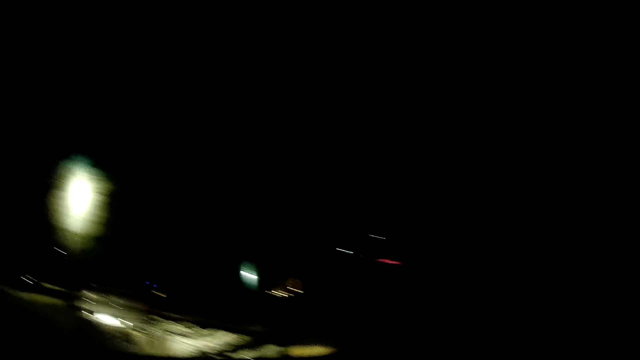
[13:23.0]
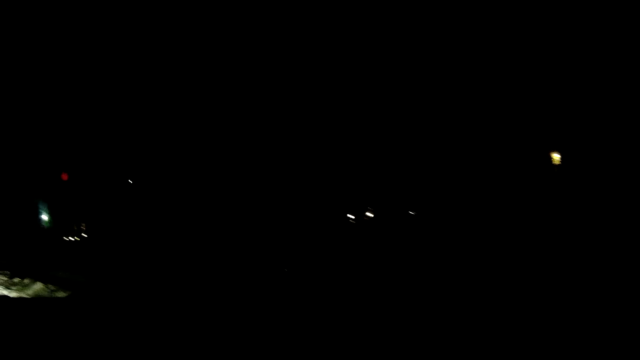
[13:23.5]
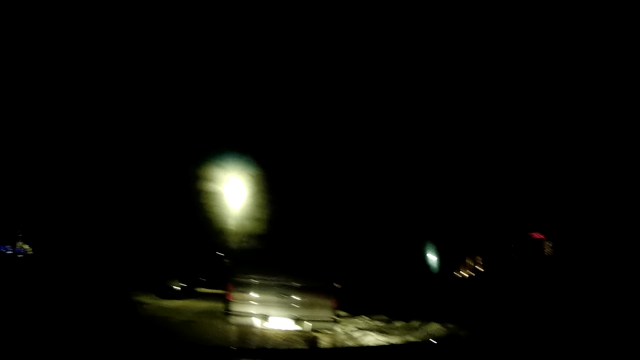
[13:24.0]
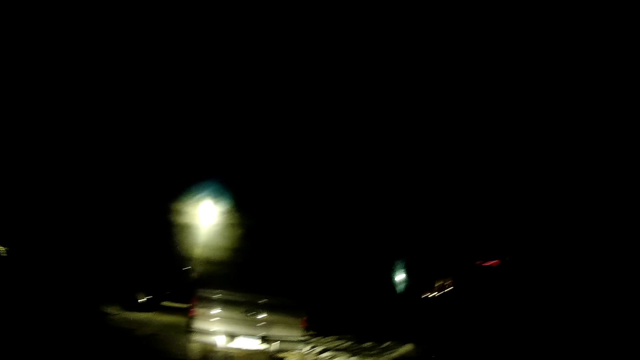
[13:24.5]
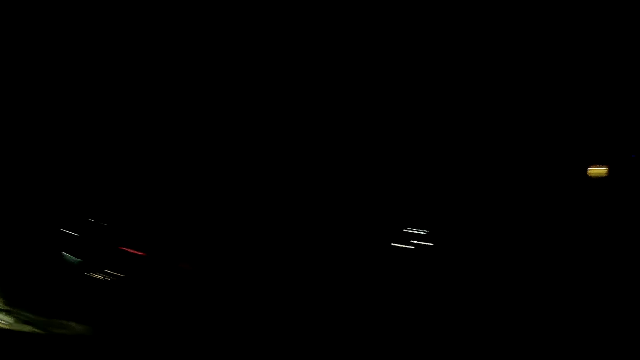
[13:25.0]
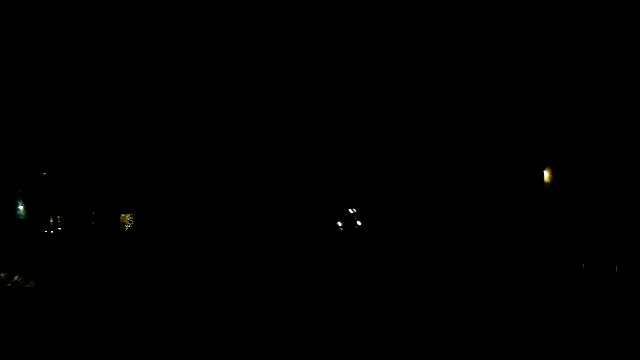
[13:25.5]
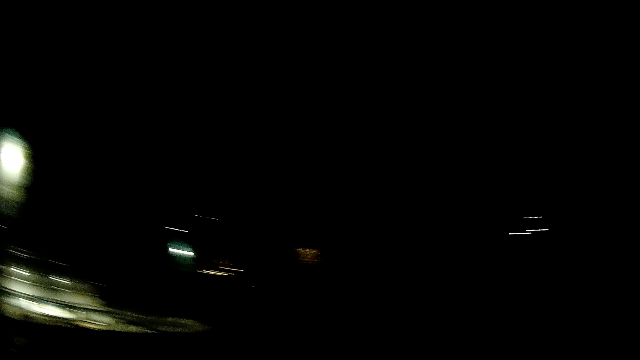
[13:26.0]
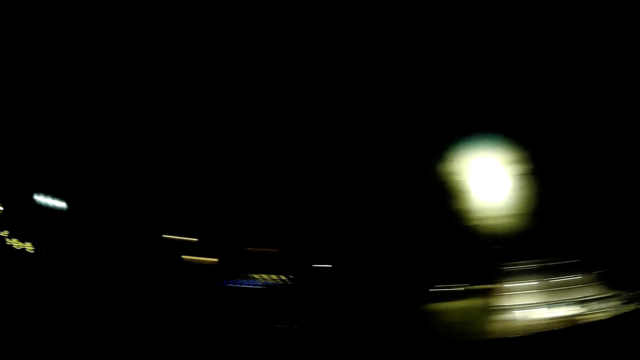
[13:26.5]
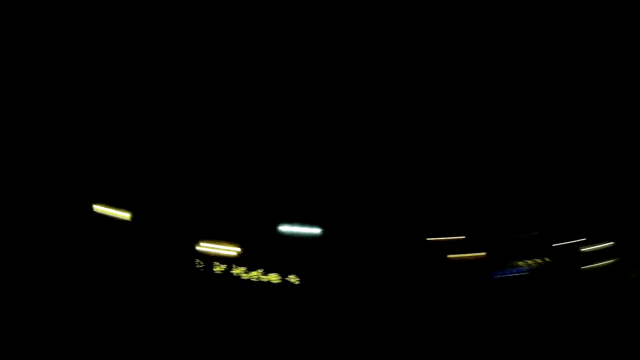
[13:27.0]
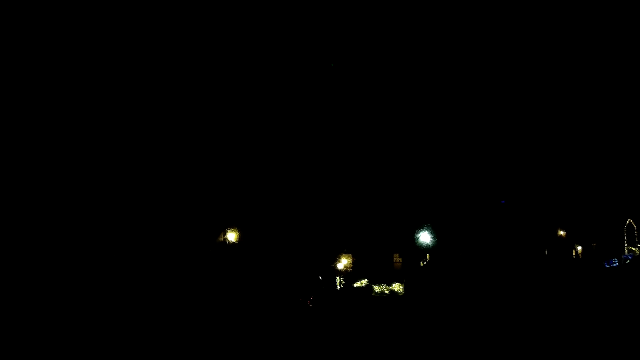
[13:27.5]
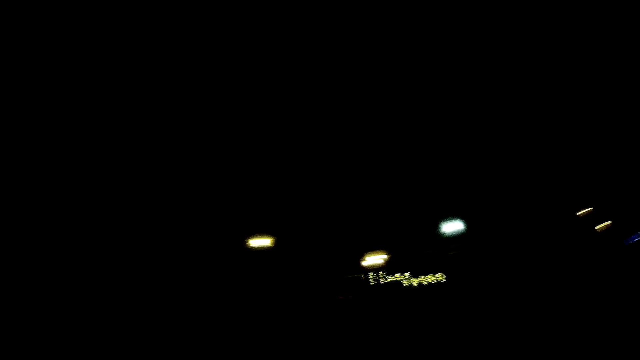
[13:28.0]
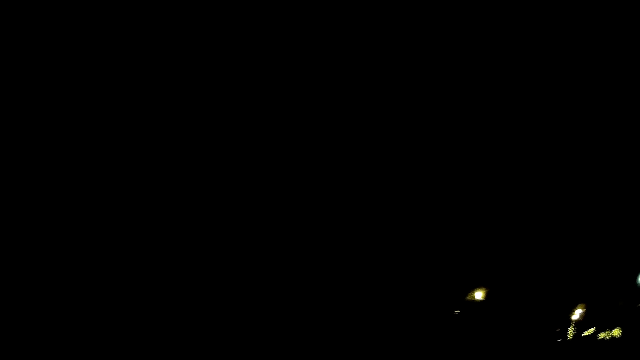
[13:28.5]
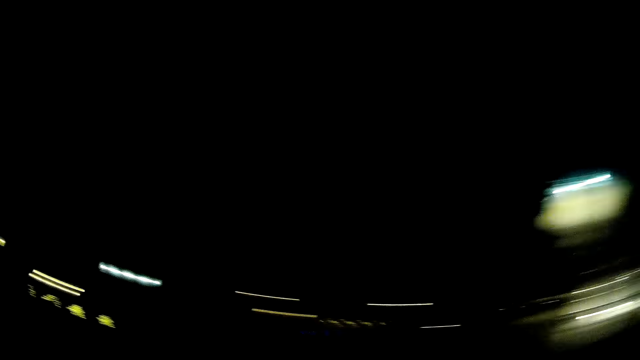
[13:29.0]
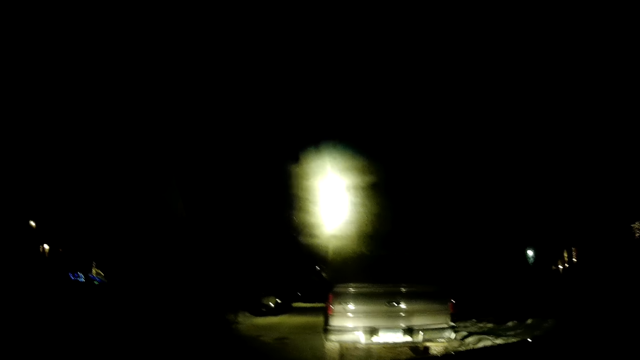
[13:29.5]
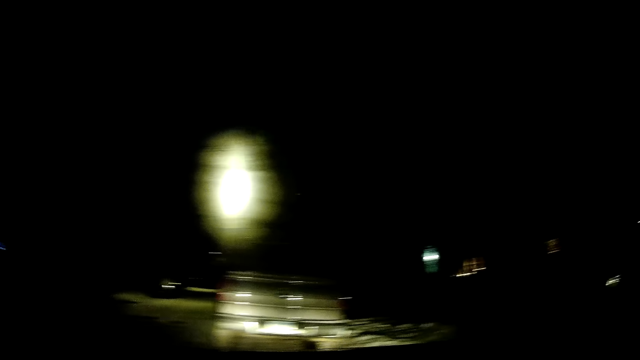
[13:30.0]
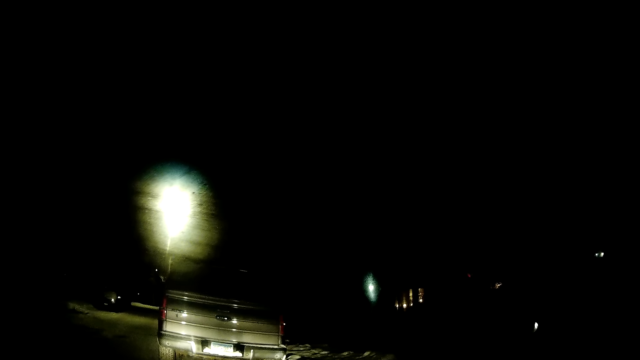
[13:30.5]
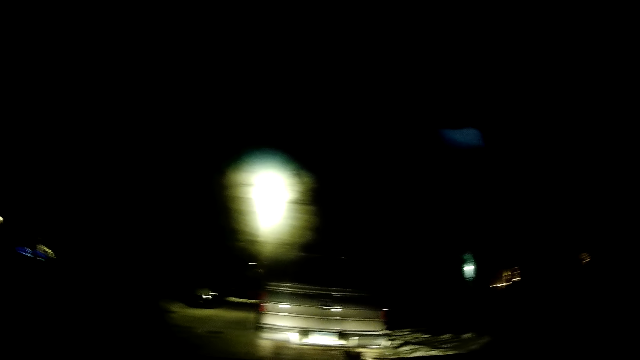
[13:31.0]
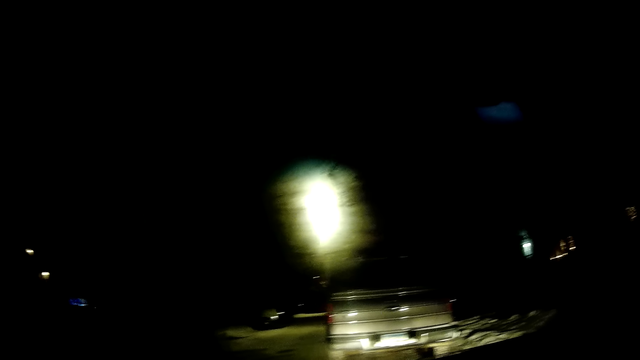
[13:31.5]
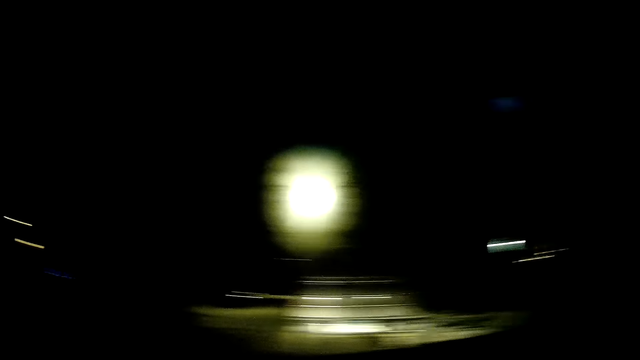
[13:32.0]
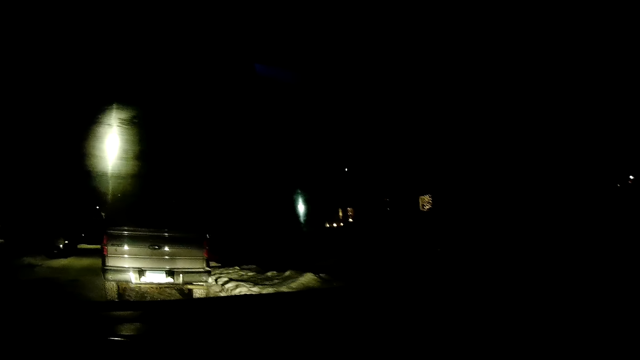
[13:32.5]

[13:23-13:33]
The camera wearer looks around. They look around repeatedly.

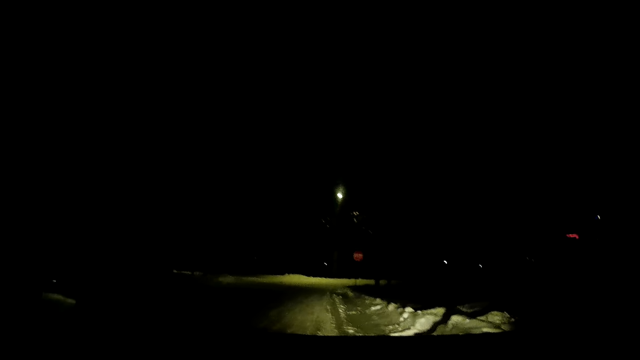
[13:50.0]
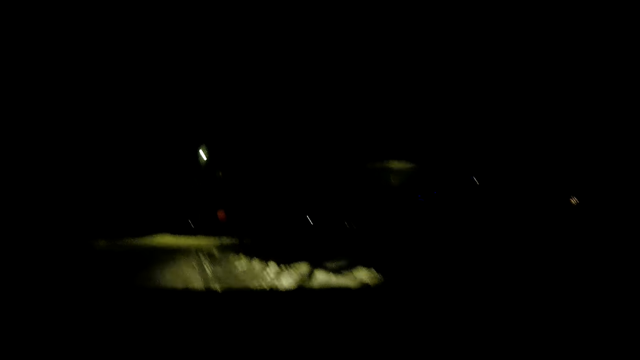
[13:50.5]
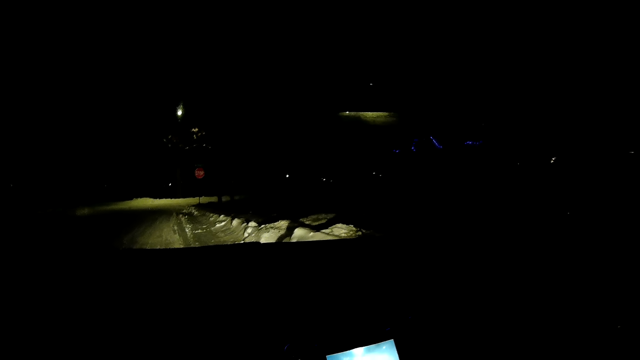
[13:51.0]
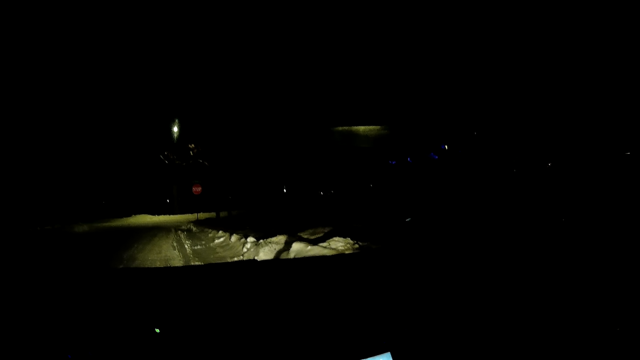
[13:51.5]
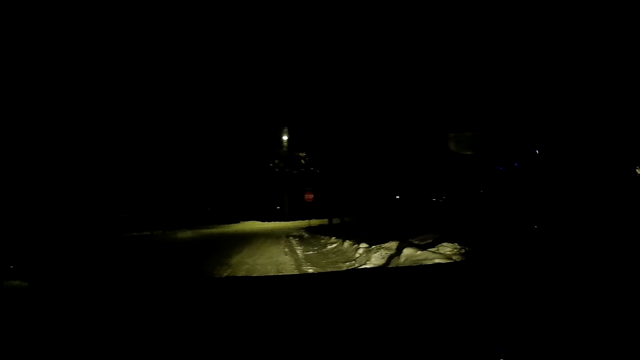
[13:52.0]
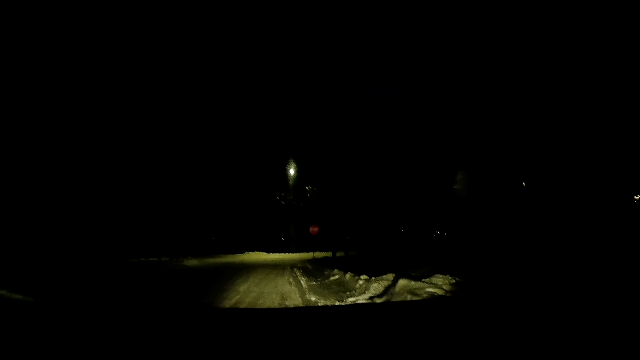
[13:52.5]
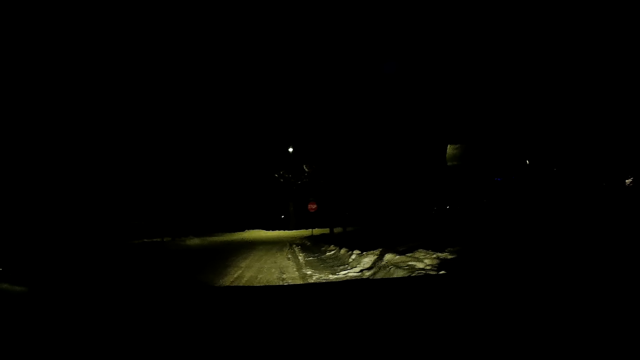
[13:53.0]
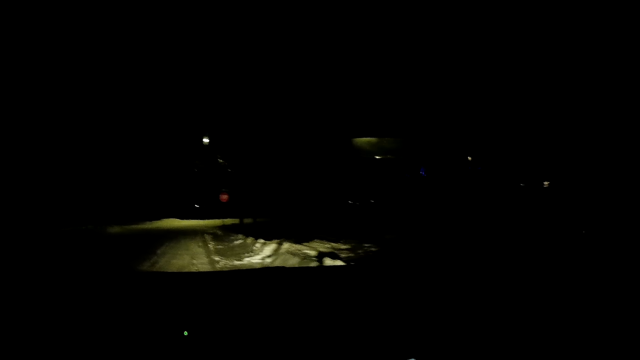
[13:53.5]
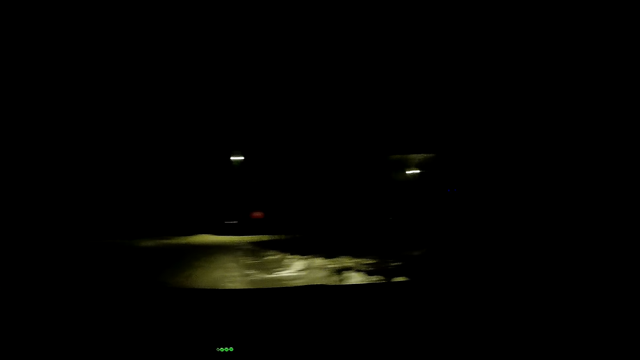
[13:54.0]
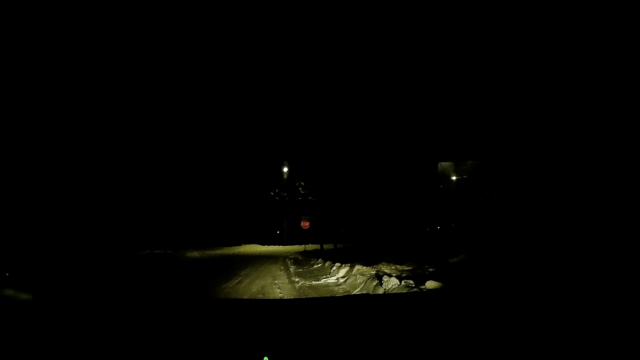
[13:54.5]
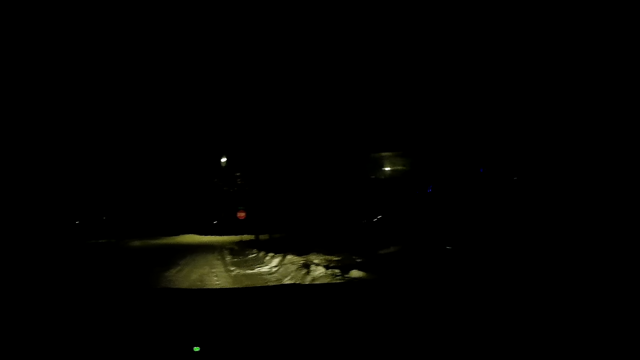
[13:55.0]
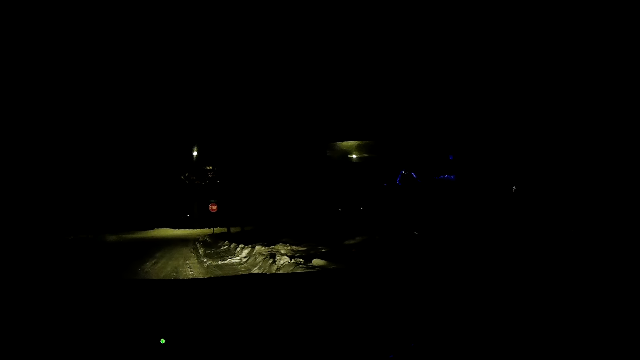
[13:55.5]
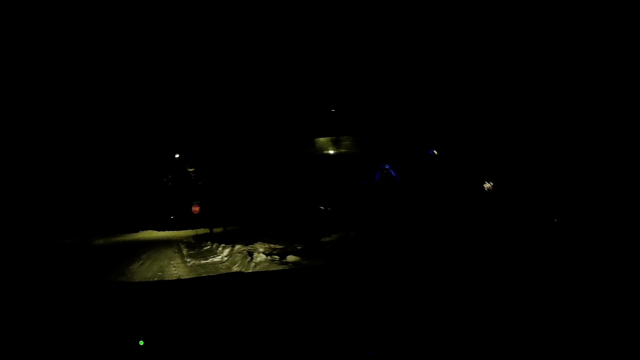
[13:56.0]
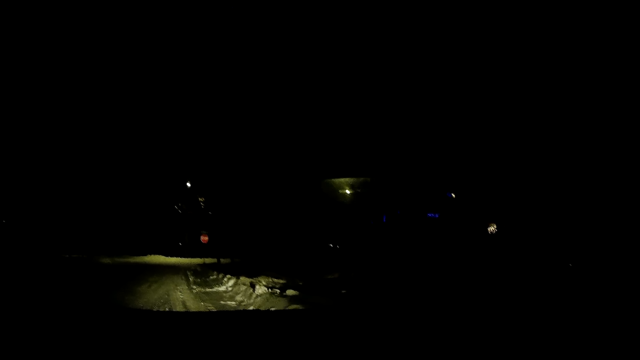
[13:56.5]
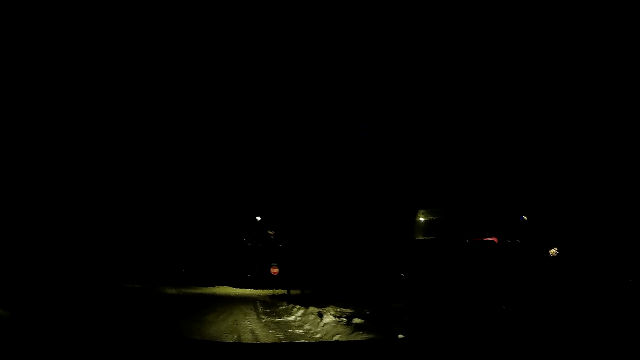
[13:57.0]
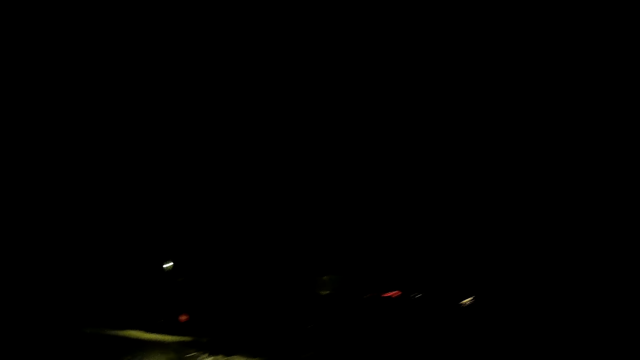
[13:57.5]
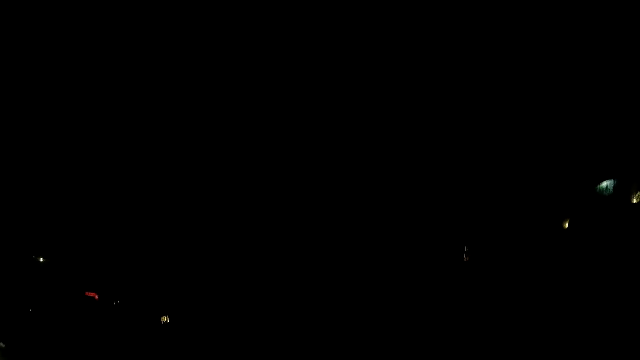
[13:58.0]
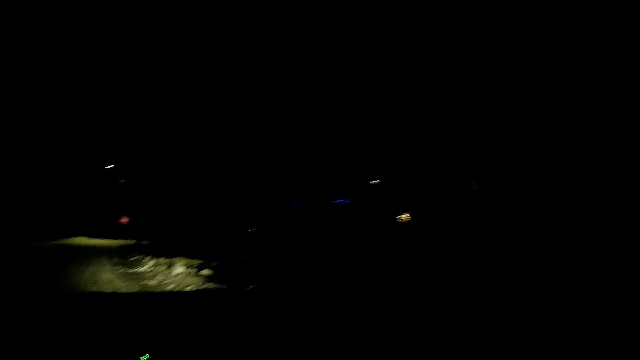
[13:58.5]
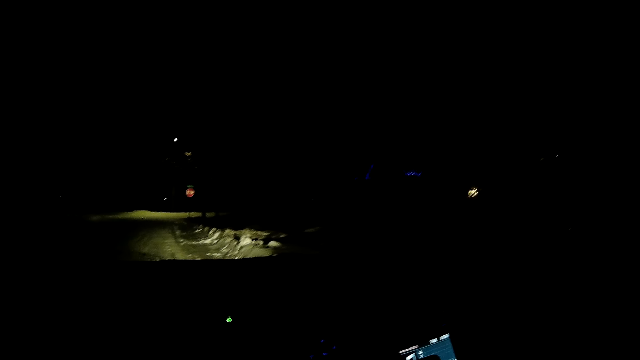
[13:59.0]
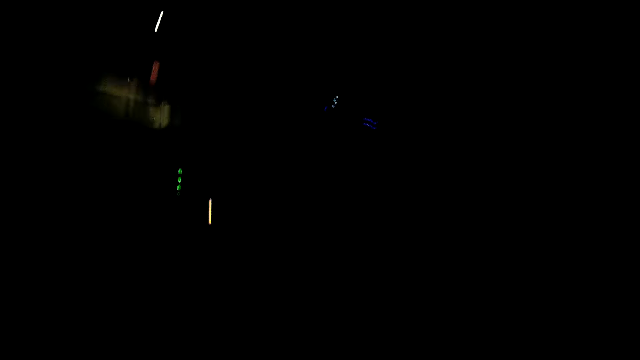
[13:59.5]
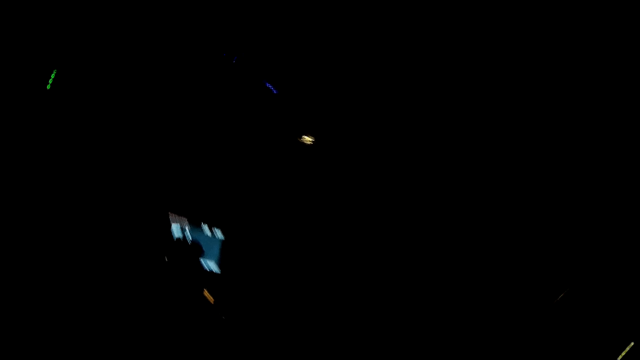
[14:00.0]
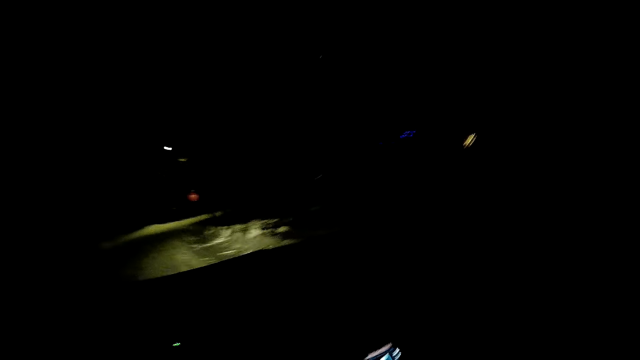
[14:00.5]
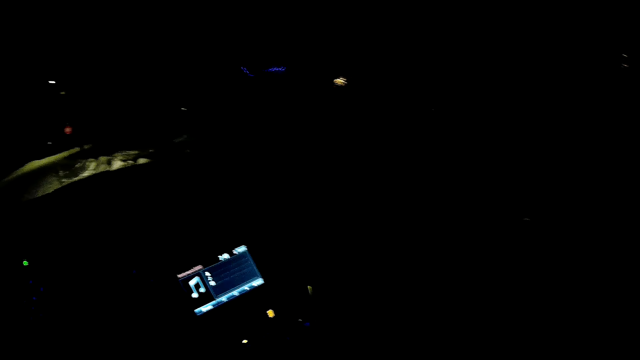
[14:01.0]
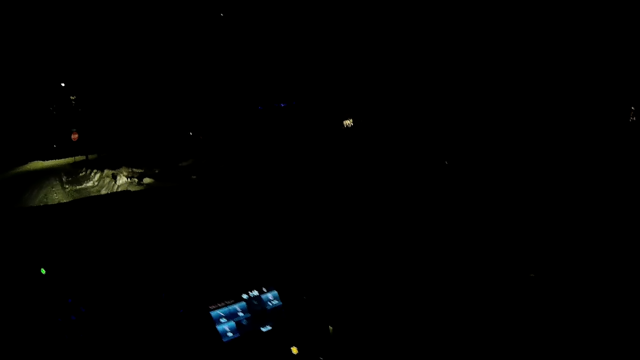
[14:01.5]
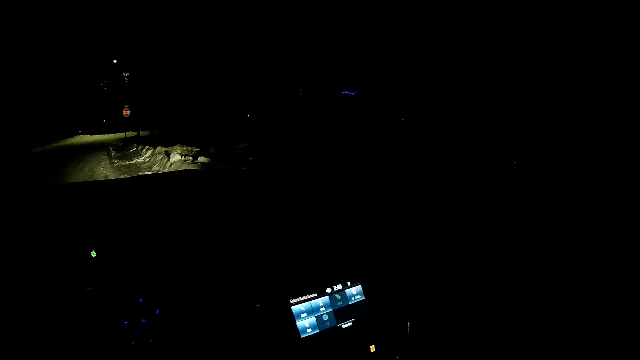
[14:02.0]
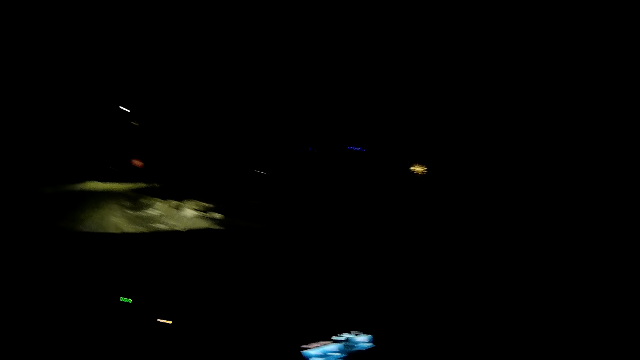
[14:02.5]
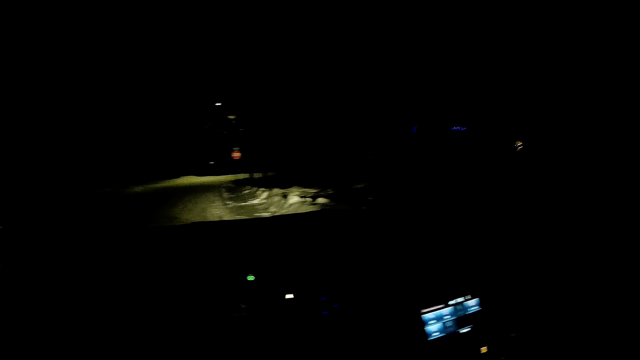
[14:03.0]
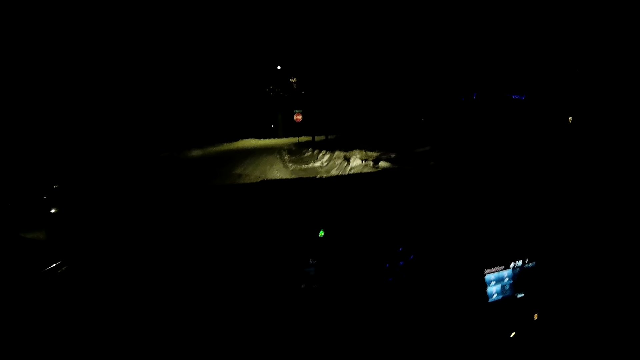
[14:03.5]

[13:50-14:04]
The camera wearer stares at the road. They look around the car. They do something.
